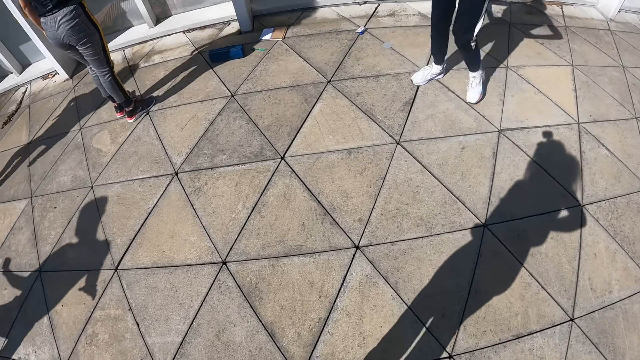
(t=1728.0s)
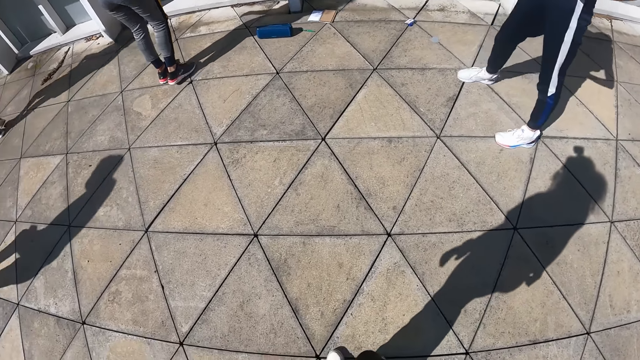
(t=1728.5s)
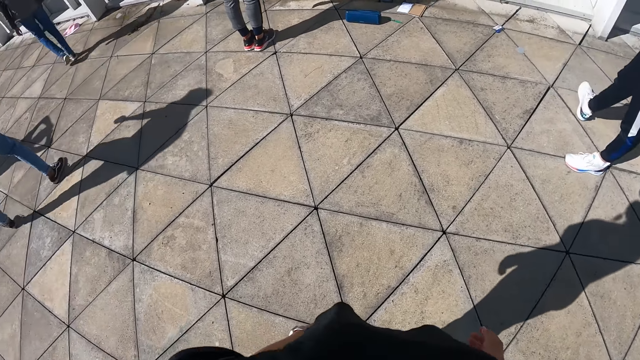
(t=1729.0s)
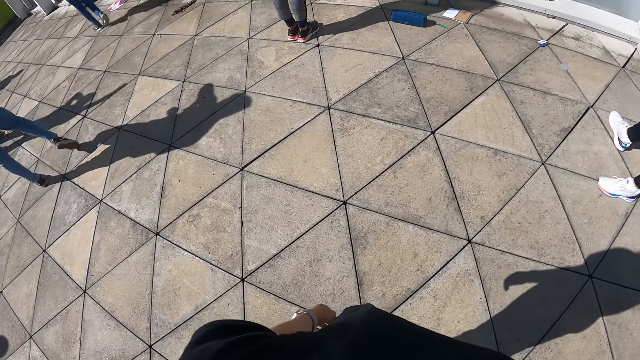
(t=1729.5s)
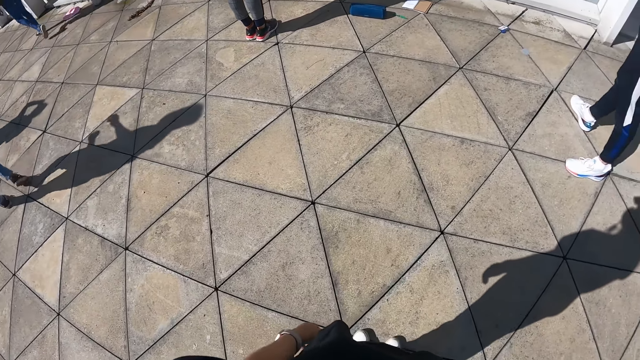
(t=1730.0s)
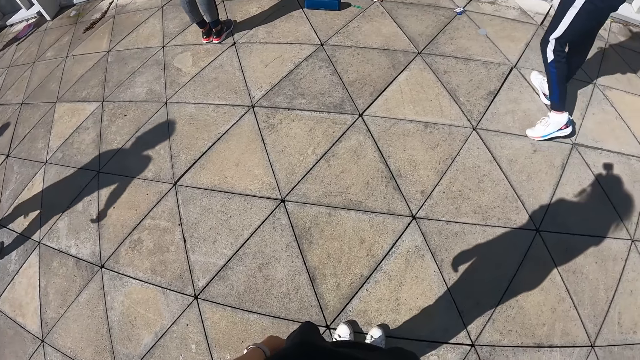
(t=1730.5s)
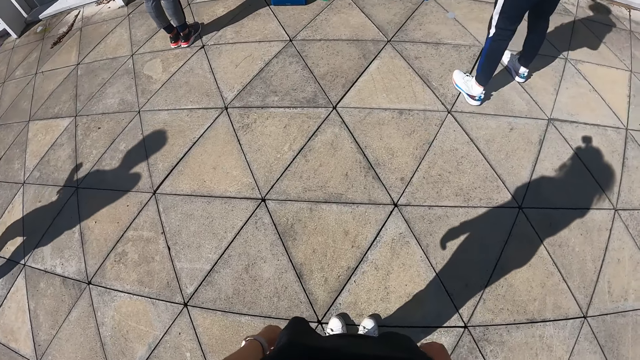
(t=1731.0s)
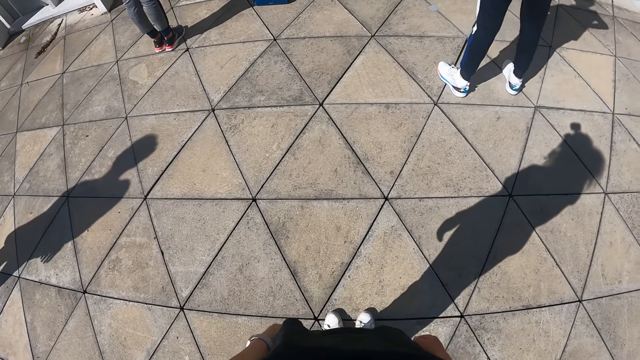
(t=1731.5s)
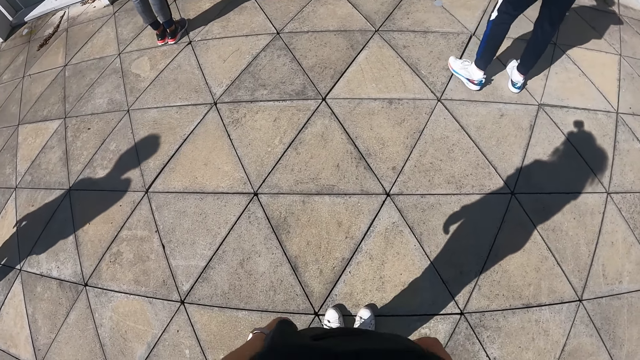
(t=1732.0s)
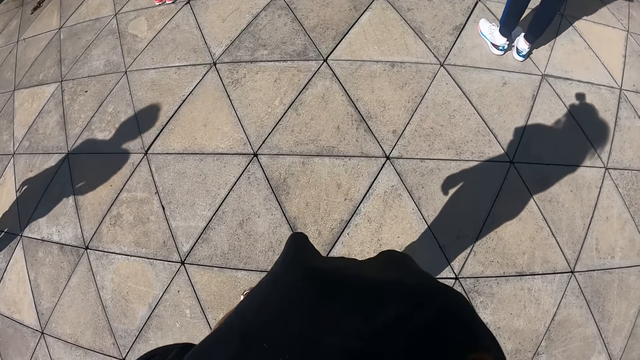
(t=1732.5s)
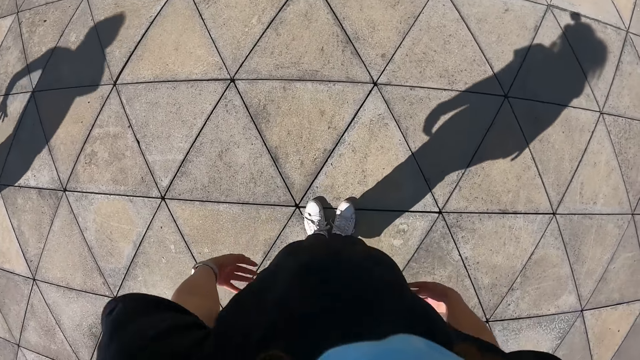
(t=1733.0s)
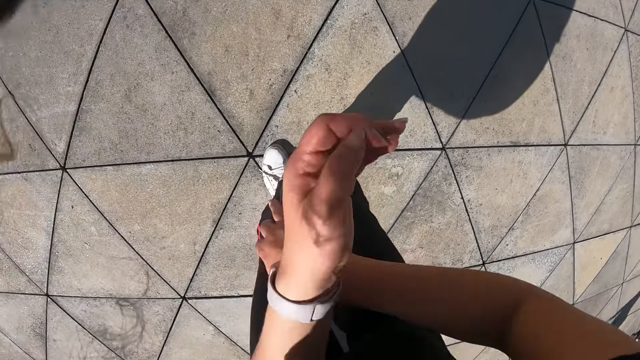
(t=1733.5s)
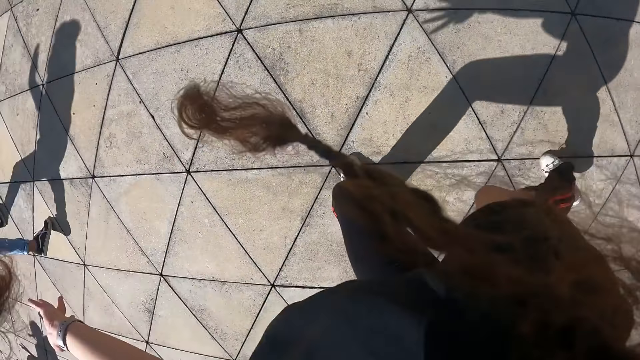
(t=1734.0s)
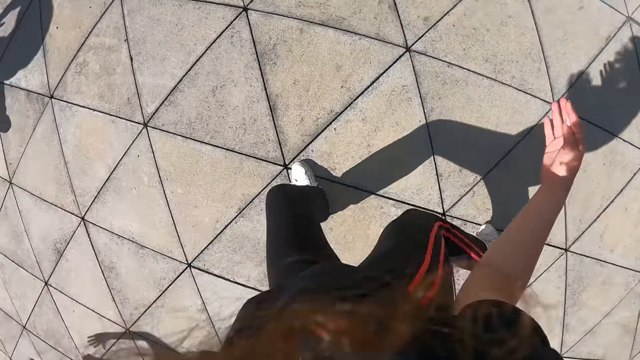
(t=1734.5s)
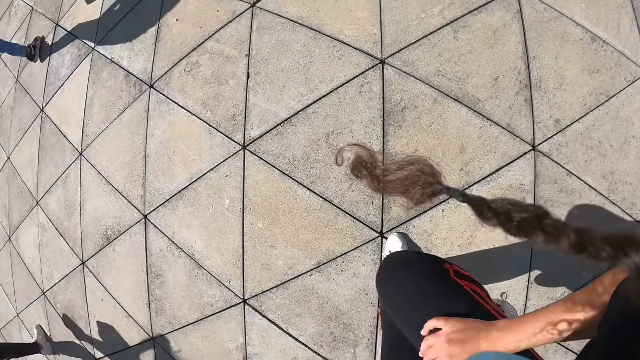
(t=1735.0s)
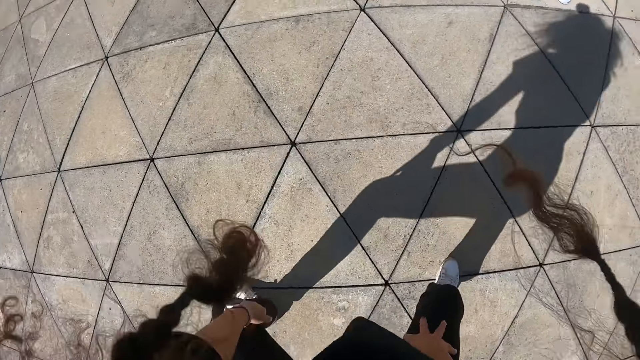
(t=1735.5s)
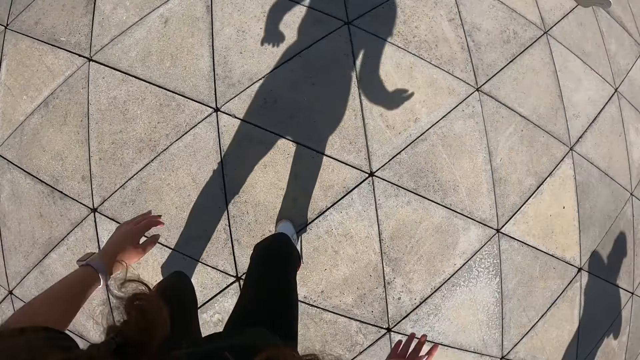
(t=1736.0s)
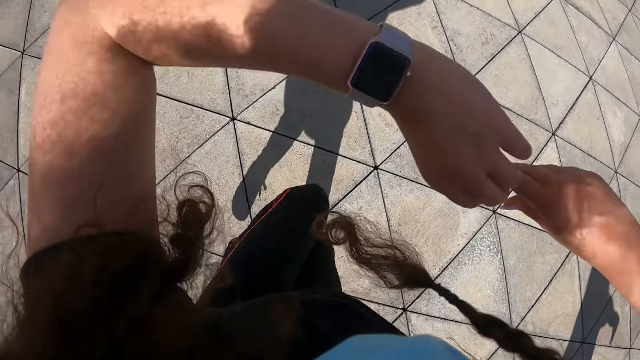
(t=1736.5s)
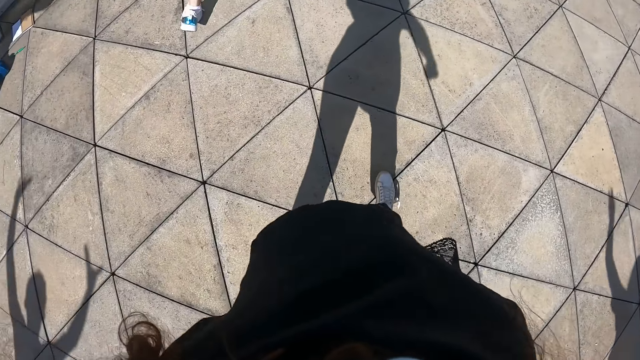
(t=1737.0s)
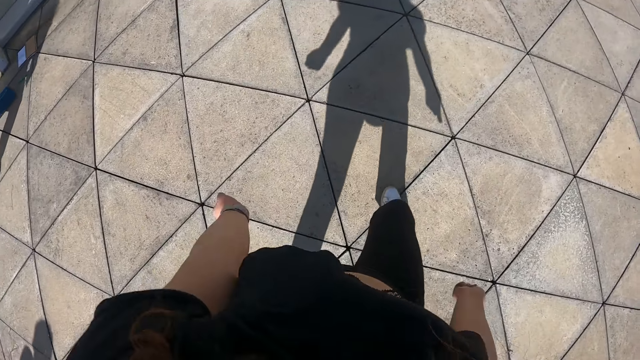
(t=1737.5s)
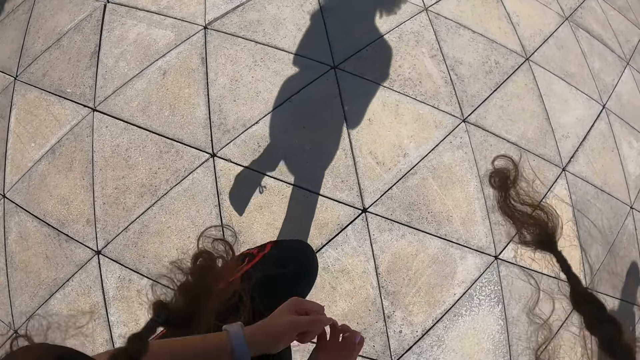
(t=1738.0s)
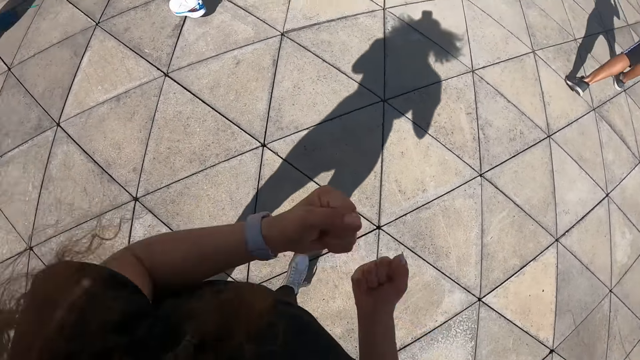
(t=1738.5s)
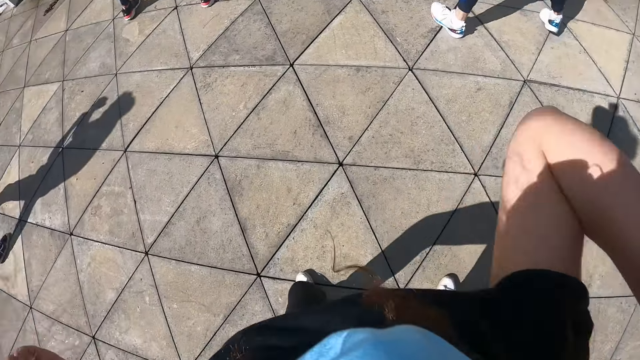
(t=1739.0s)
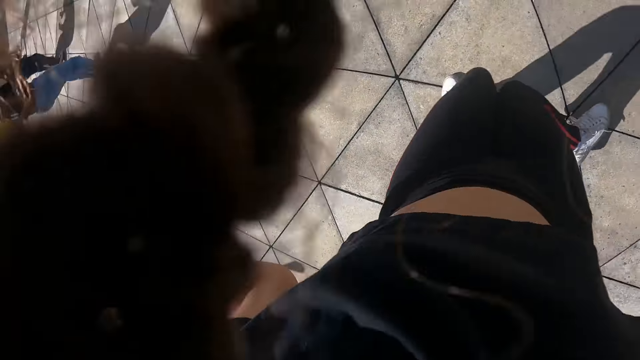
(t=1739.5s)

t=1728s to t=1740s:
The camera wearer dances with the group of people in a compound.

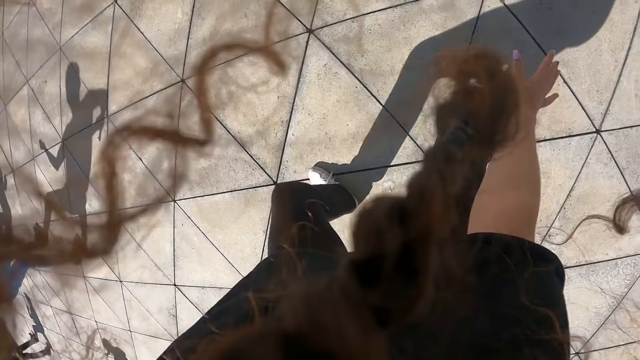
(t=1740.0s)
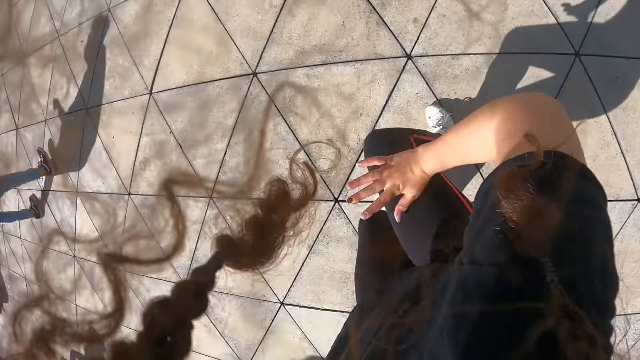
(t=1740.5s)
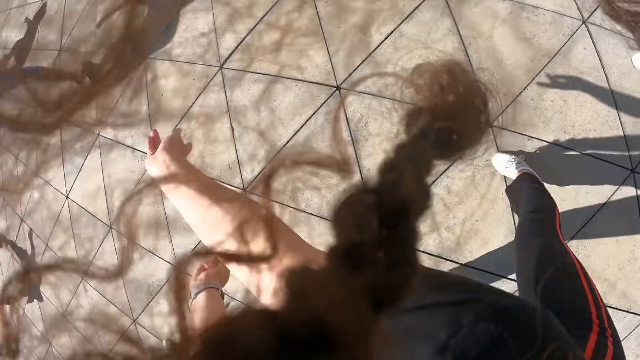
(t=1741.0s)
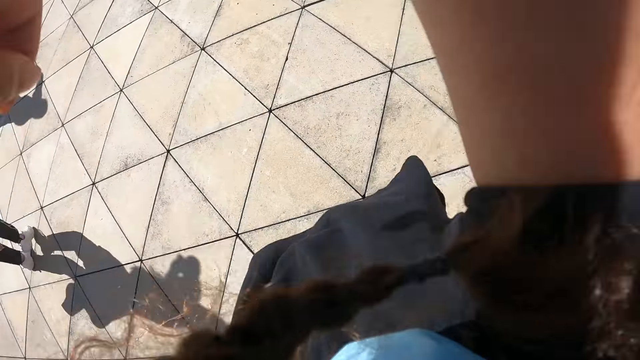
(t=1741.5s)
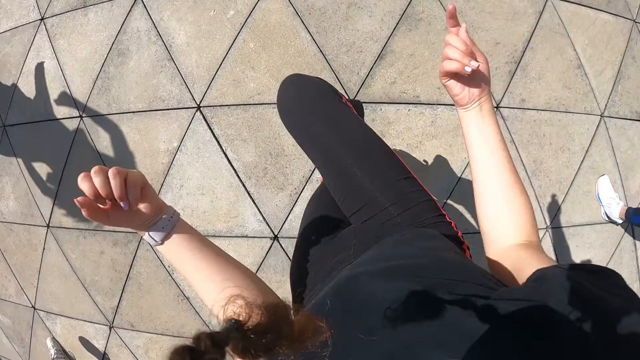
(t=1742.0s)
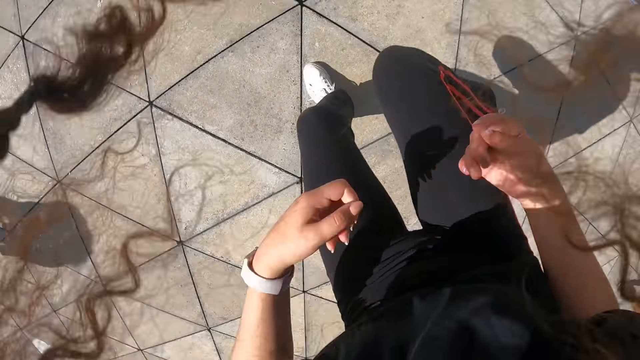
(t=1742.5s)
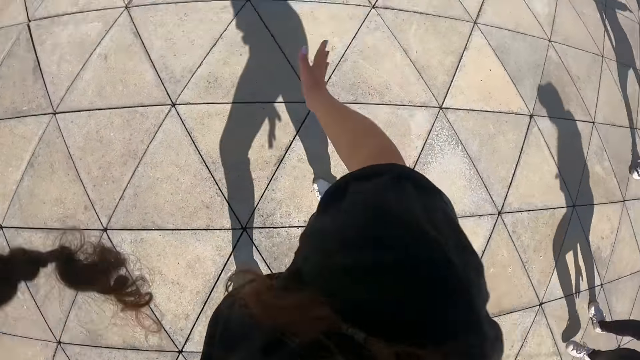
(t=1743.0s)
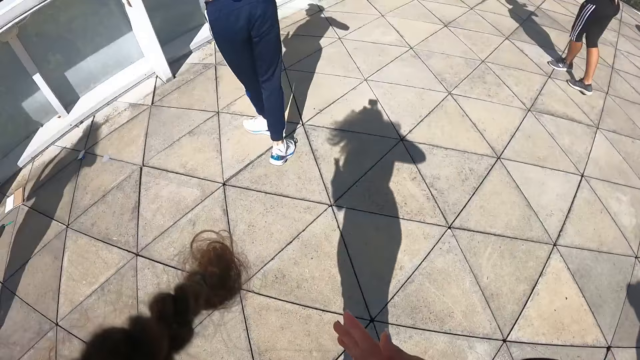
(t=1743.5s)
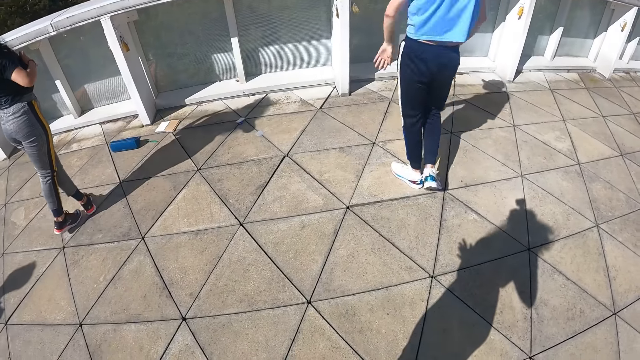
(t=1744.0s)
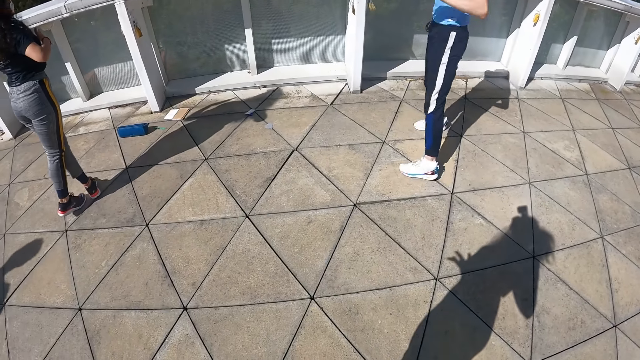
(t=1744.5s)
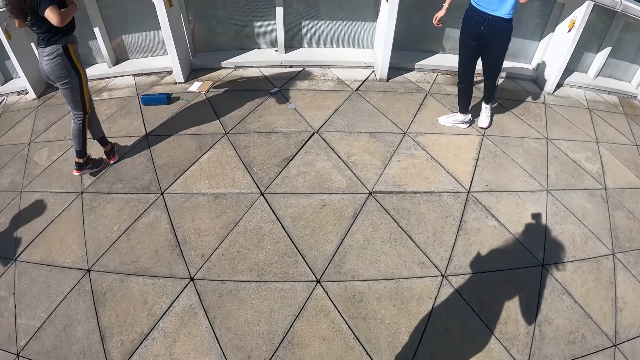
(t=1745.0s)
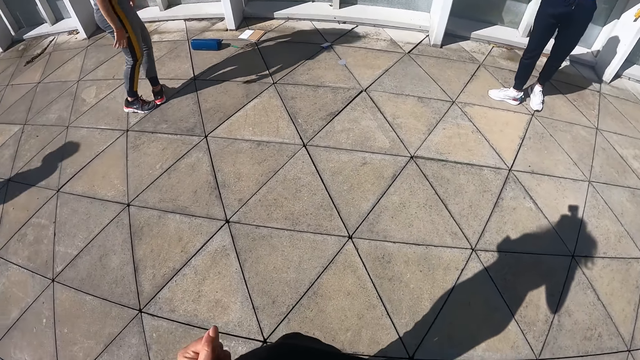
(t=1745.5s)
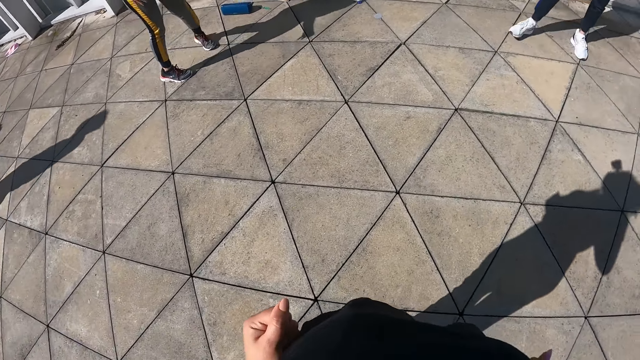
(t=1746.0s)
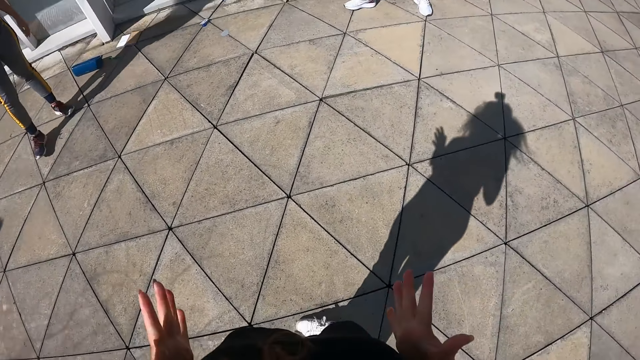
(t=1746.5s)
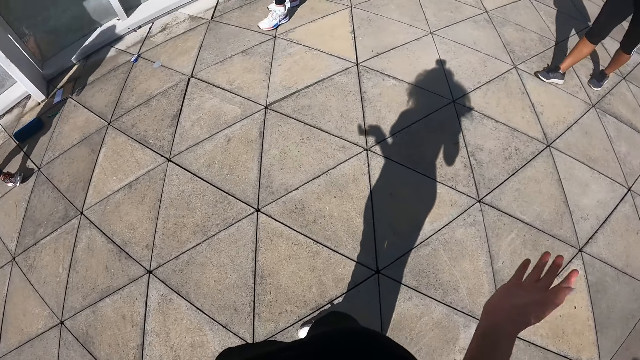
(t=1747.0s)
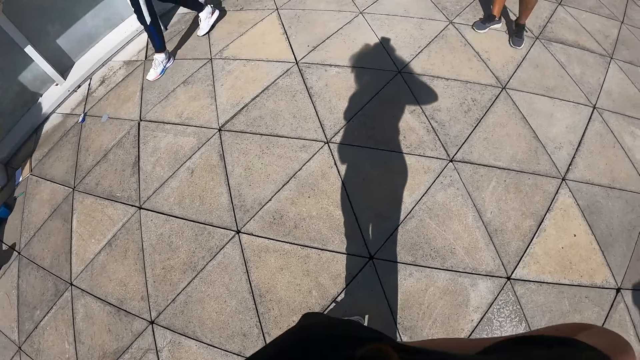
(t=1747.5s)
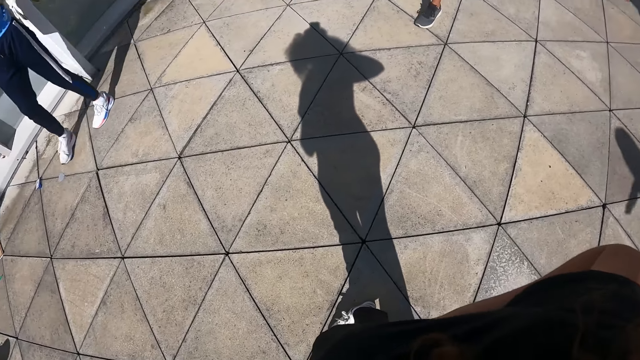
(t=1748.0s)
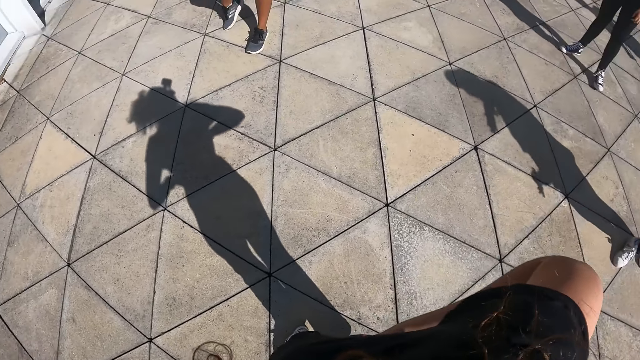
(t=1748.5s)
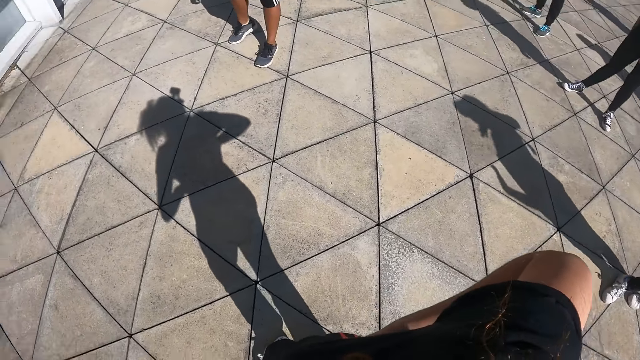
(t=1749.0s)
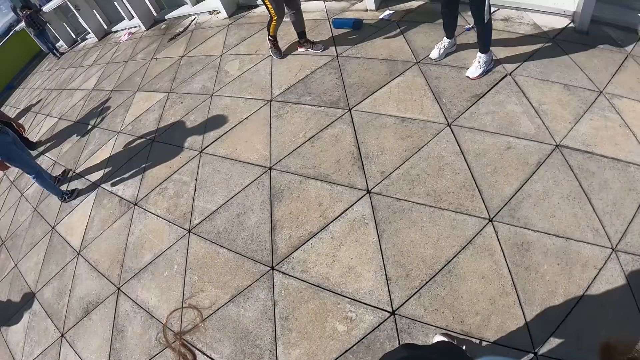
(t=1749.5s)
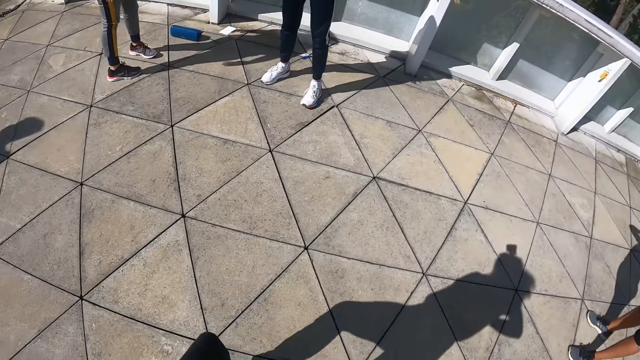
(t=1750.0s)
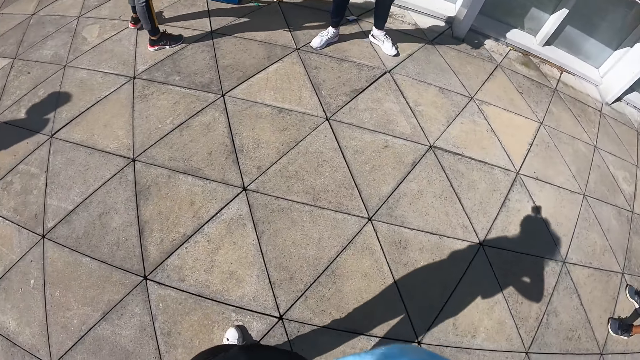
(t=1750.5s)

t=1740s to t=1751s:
The camera wearer stands on the compound.
